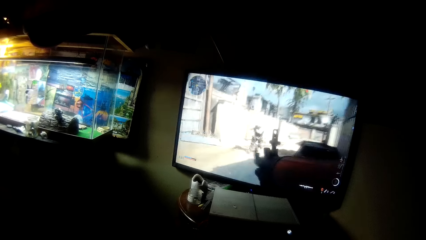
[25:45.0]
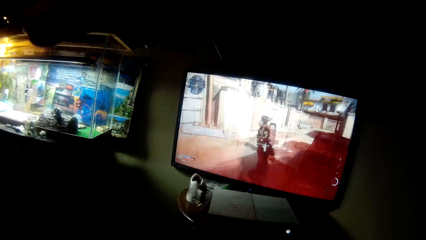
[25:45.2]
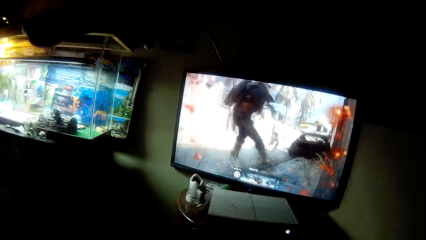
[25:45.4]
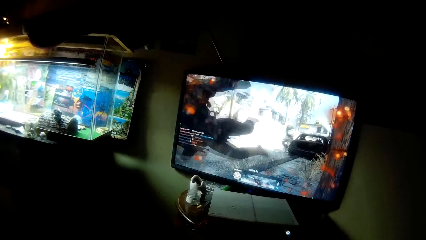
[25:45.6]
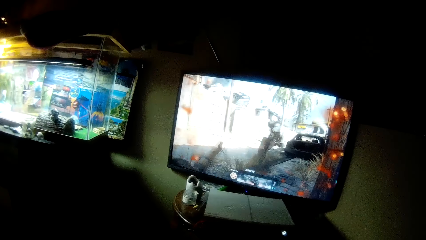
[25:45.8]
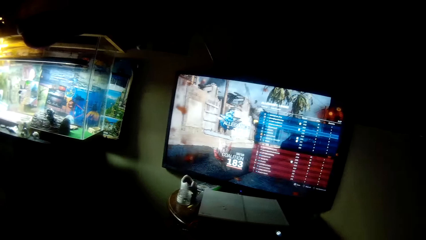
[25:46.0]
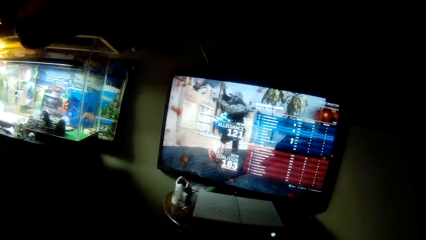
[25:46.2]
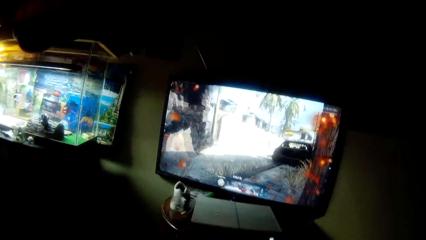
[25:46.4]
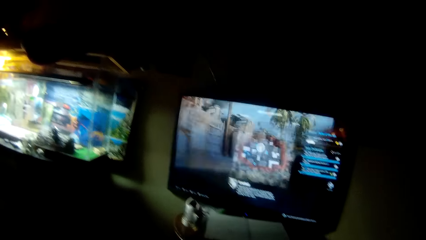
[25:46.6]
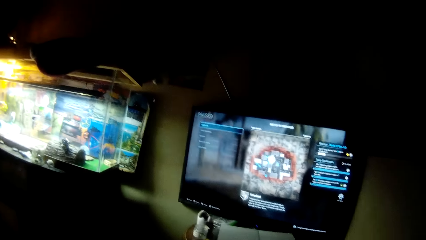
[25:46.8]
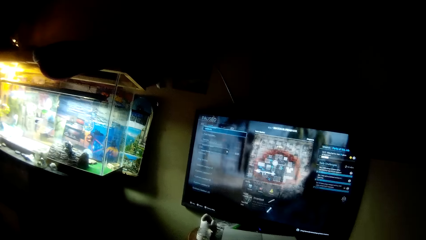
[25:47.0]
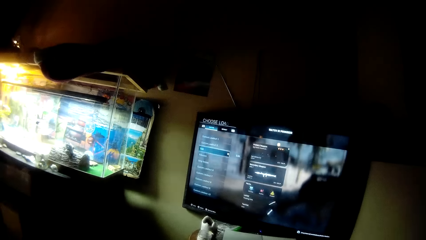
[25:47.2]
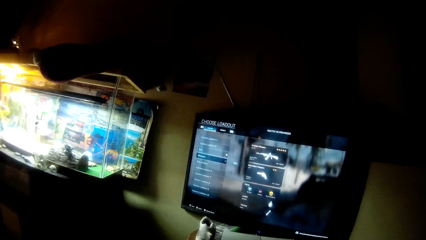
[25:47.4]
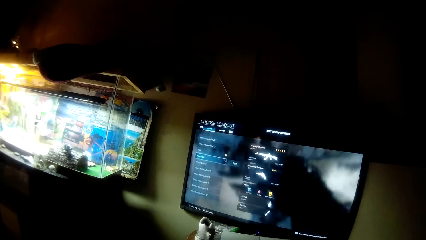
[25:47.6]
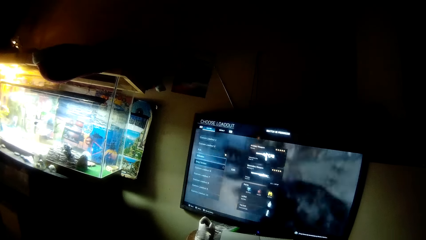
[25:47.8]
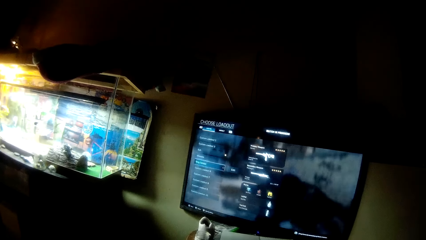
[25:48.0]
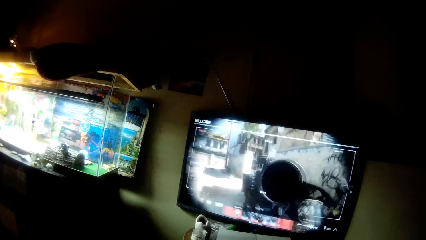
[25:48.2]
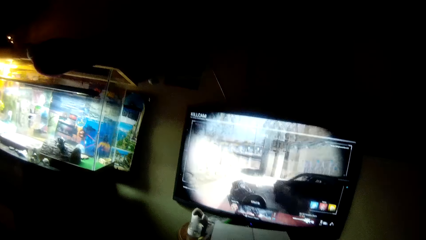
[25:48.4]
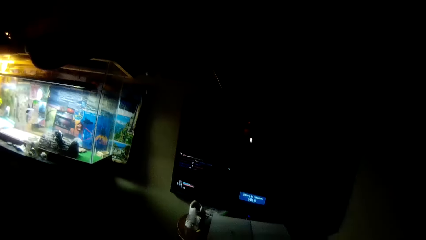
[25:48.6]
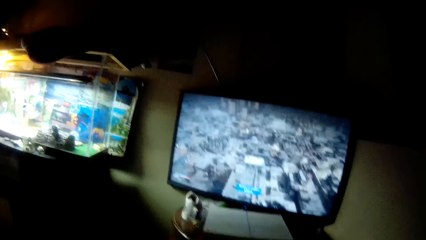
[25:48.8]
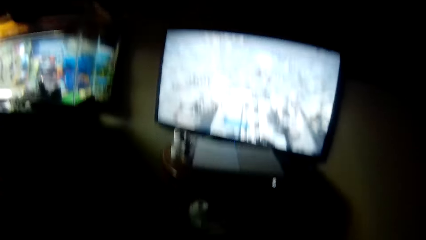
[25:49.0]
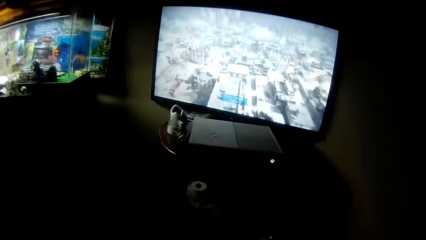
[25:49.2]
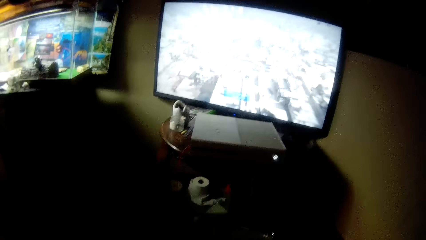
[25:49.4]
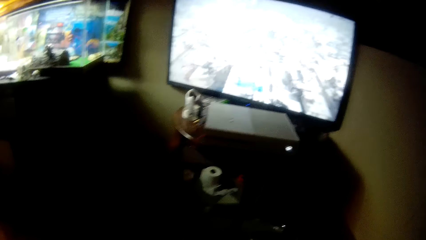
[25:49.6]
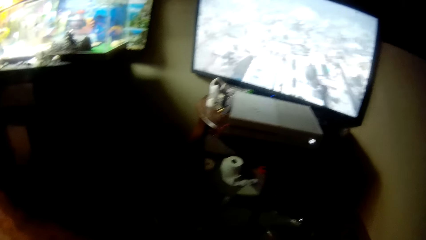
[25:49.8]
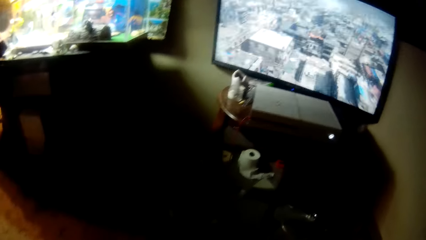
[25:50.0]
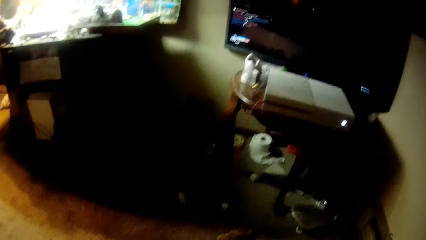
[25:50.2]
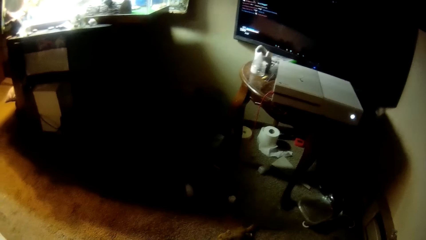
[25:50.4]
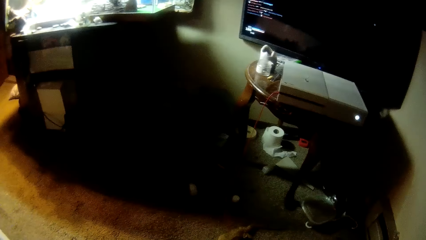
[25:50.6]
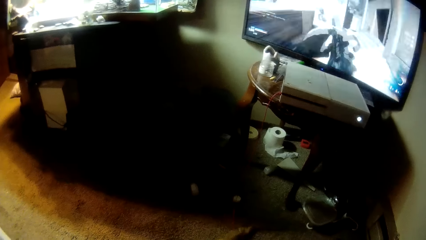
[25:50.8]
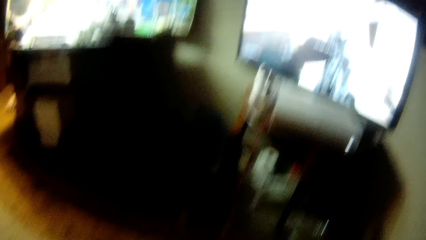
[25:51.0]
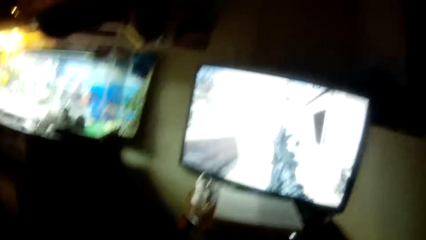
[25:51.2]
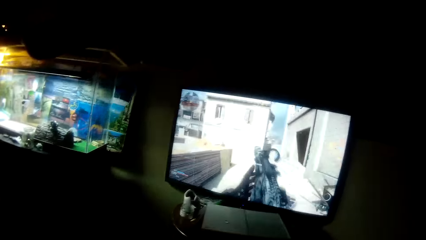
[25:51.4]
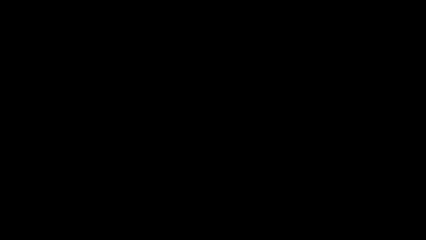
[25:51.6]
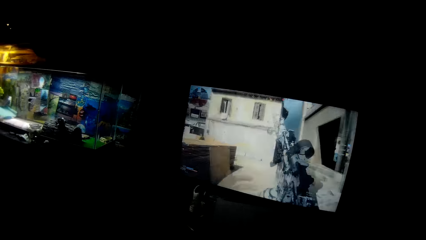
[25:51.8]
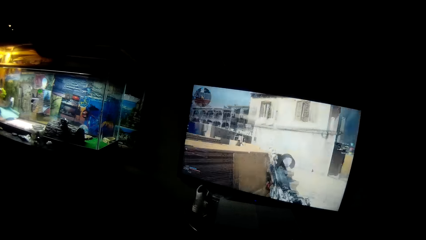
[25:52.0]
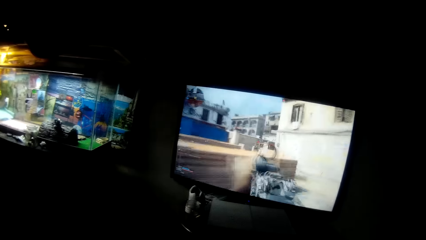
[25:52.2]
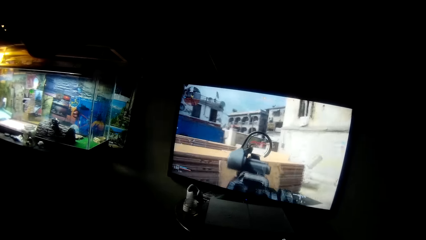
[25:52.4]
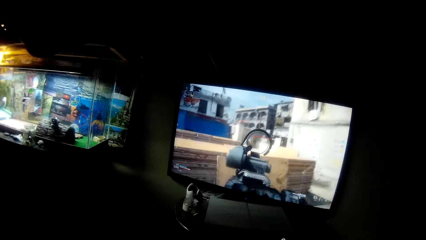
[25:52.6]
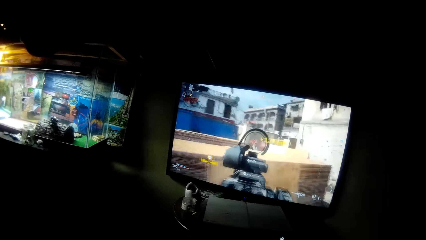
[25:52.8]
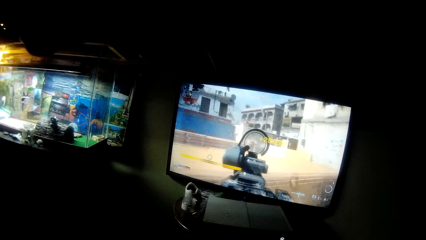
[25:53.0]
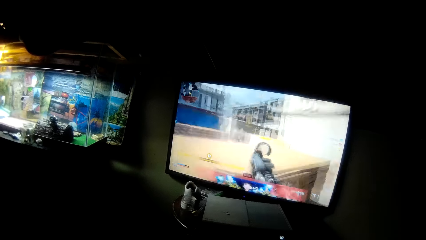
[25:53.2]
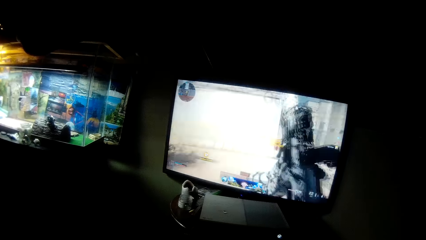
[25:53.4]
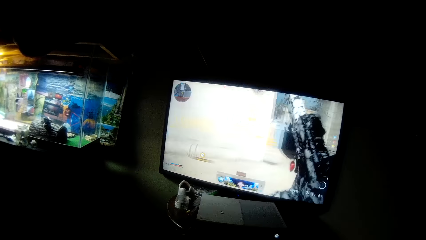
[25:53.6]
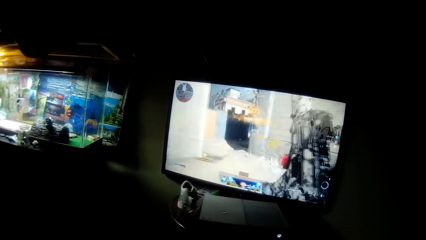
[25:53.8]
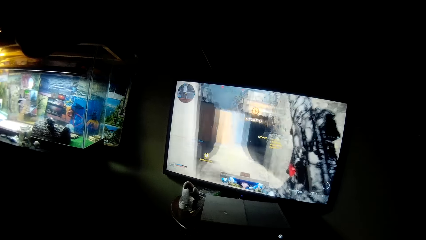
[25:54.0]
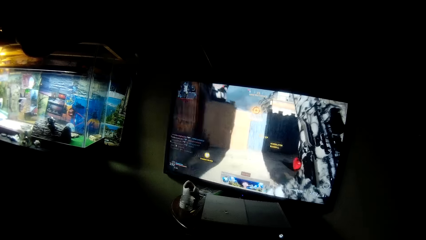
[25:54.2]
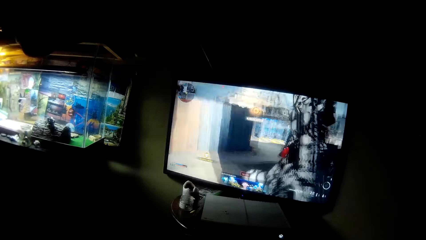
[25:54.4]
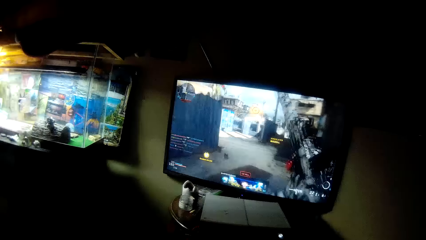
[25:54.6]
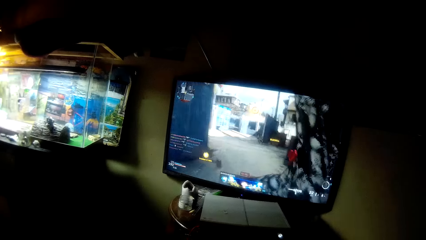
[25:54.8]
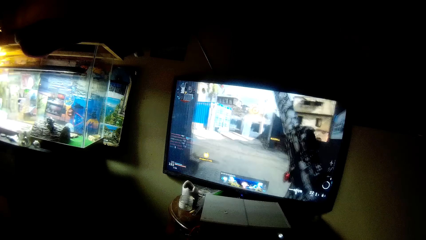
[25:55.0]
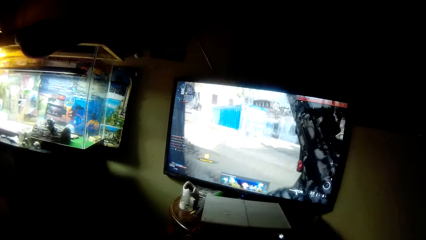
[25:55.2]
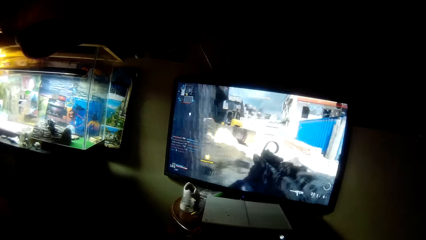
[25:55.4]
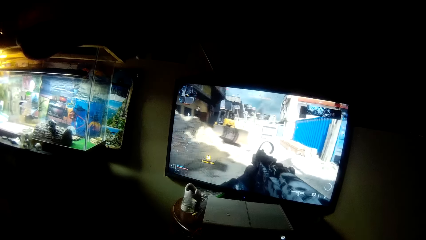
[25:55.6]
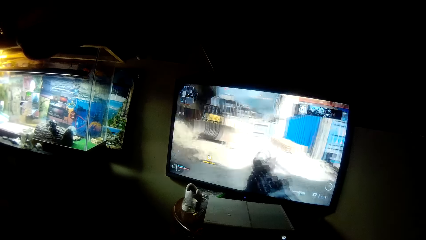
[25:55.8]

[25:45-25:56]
The camera wearer selects a weapon in the video game. The lizard walks towards the camera wearer. The camera wearer plays the video game.

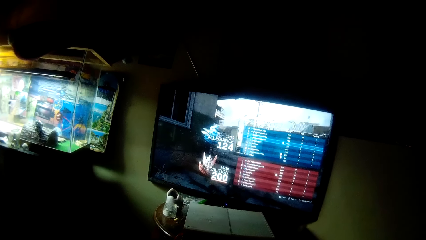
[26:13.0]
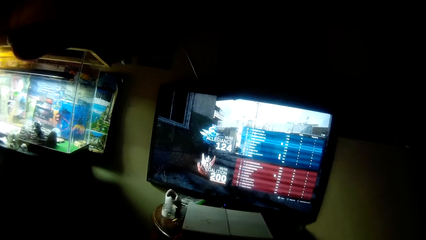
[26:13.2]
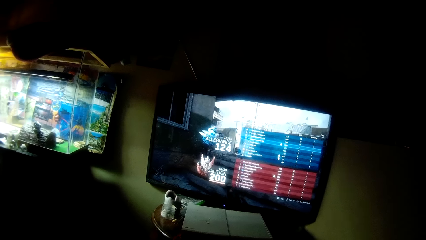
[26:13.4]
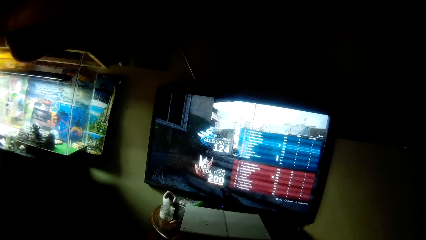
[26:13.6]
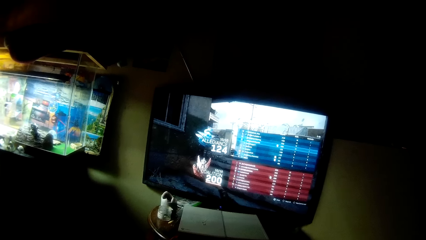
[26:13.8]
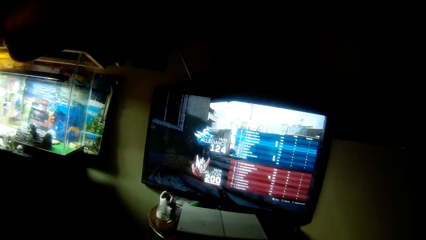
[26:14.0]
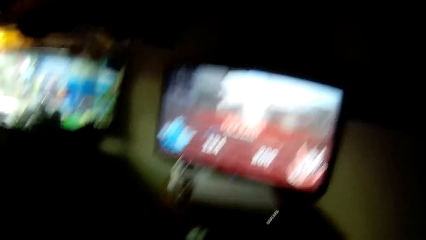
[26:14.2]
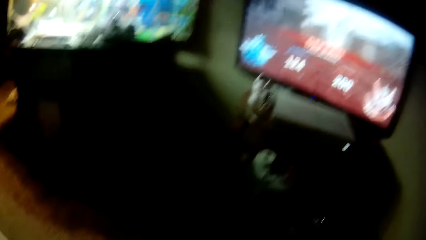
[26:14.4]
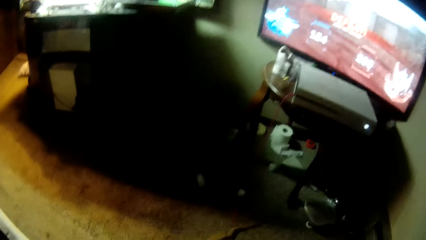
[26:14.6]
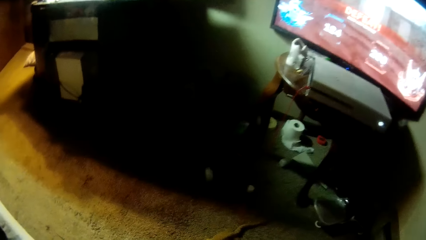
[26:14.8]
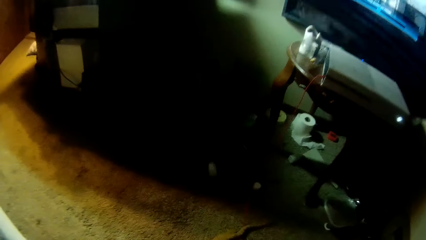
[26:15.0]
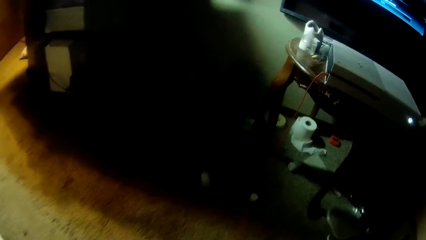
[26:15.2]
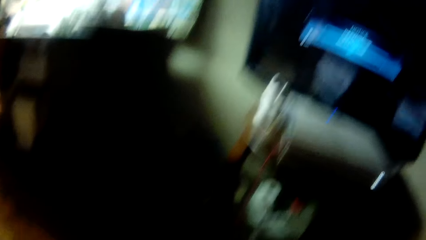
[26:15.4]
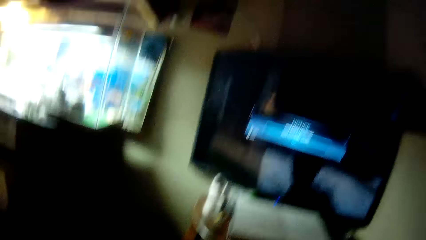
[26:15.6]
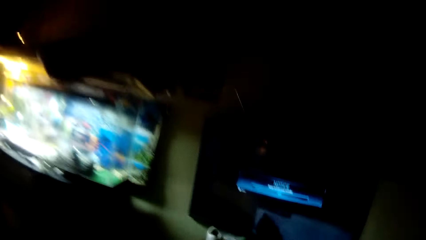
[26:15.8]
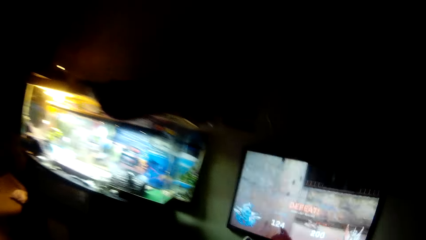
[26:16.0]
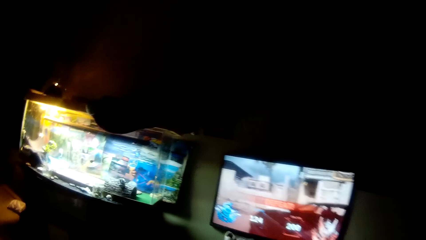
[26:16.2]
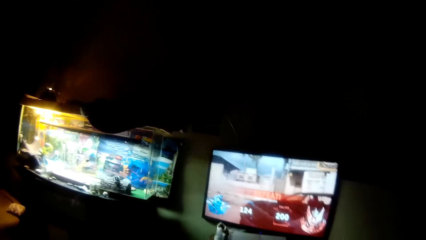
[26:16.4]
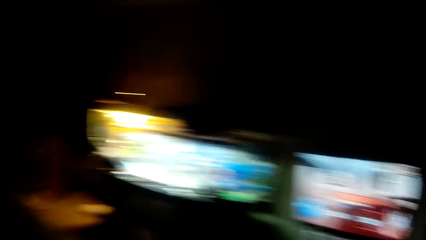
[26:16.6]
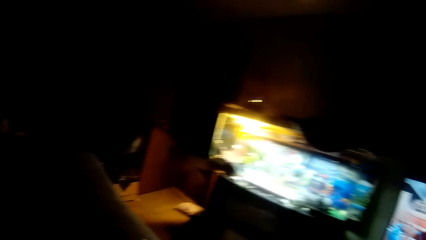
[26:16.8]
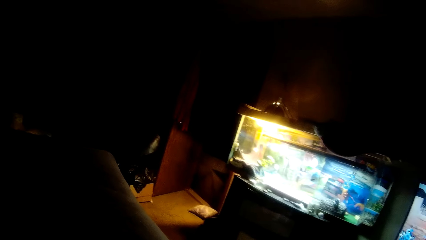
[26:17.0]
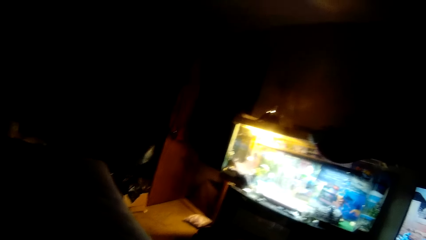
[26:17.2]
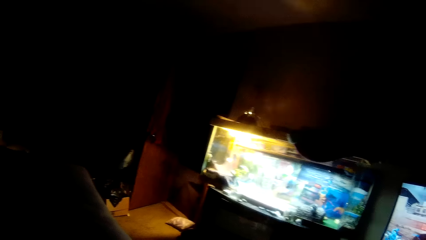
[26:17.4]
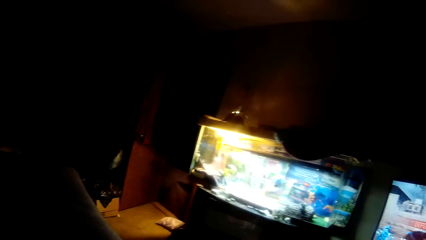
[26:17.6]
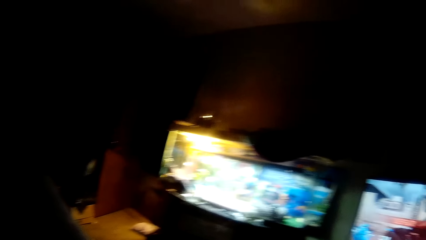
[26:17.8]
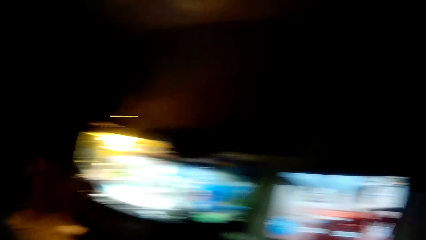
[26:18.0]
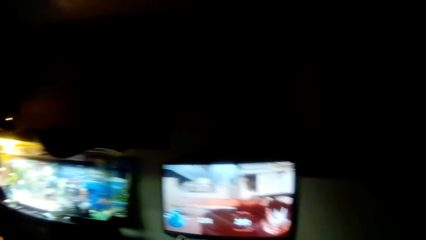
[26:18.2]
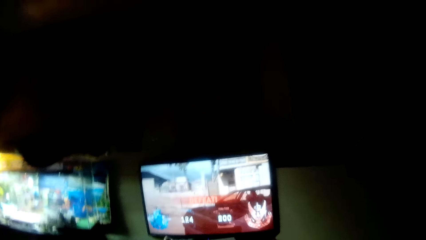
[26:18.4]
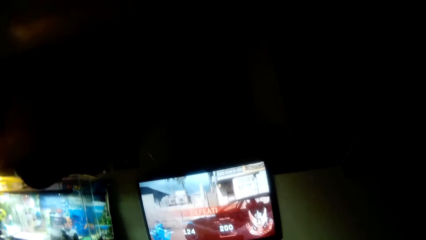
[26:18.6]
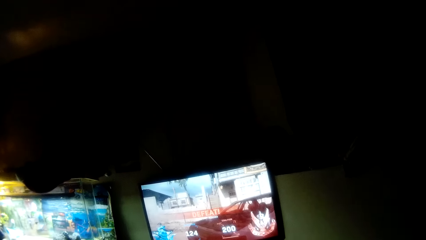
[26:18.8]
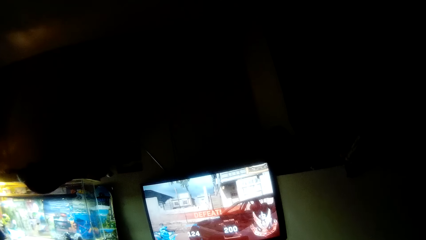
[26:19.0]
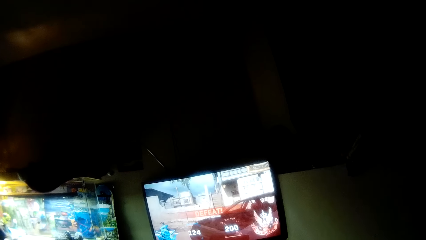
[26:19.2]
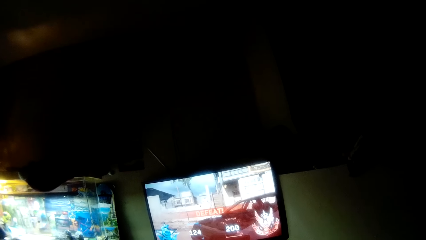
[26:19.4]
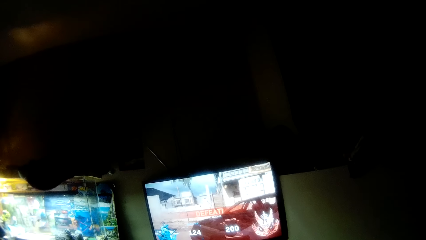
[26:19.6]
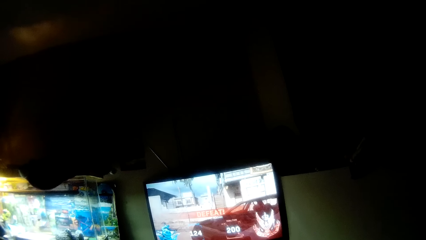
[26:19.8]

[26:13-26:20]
The camera wearer stands up from a sofa. They adjust their position. They look around the room.
